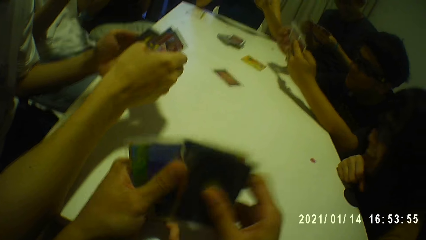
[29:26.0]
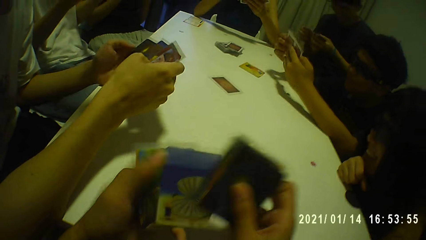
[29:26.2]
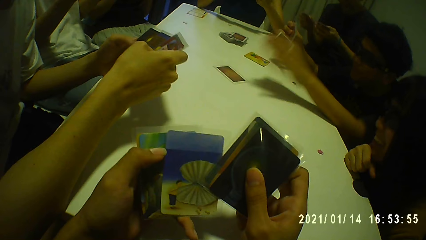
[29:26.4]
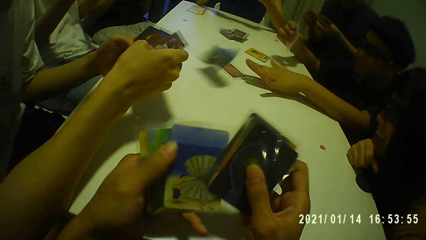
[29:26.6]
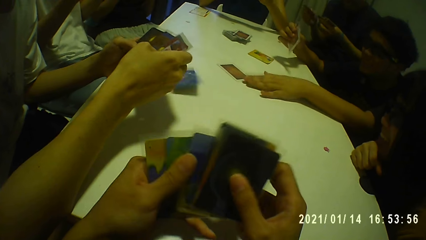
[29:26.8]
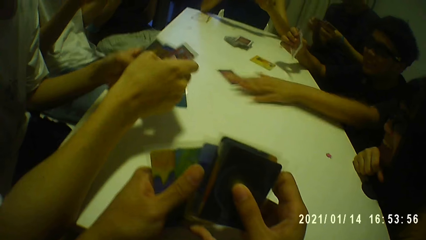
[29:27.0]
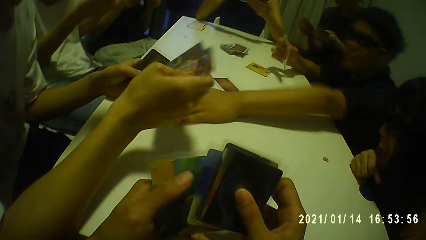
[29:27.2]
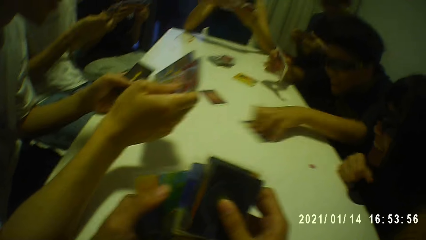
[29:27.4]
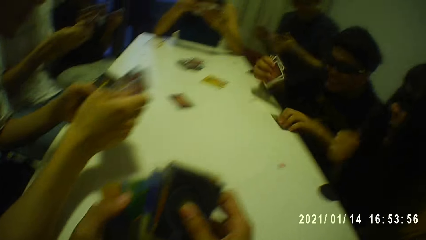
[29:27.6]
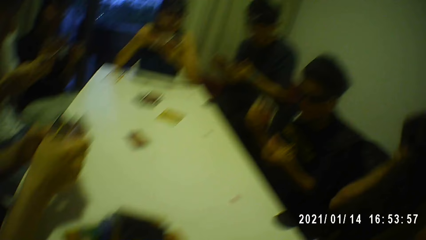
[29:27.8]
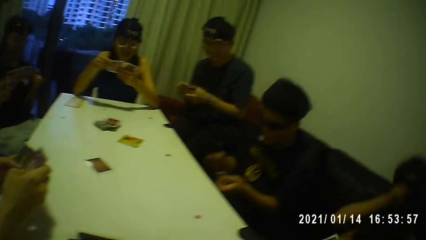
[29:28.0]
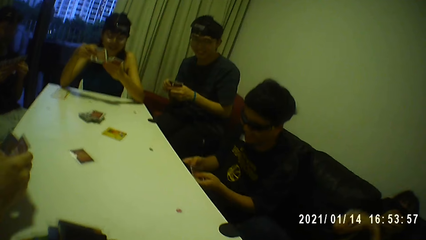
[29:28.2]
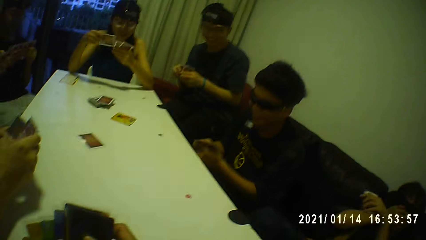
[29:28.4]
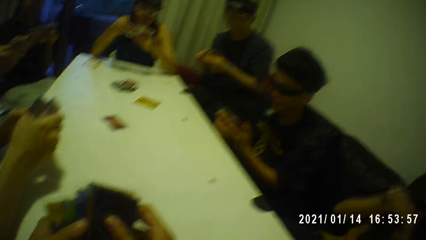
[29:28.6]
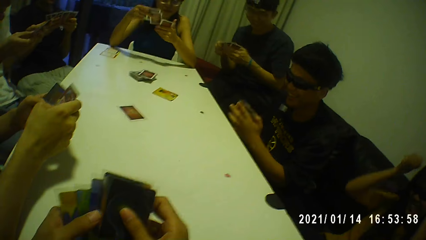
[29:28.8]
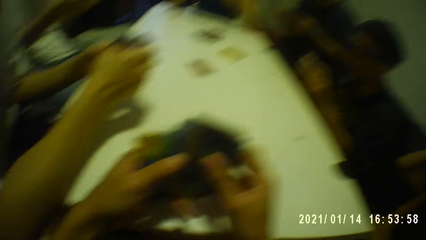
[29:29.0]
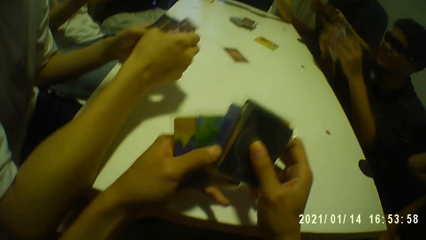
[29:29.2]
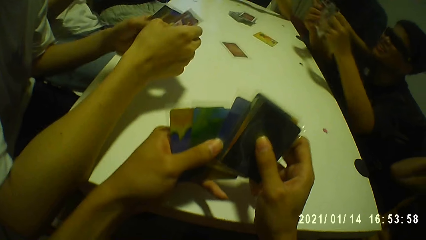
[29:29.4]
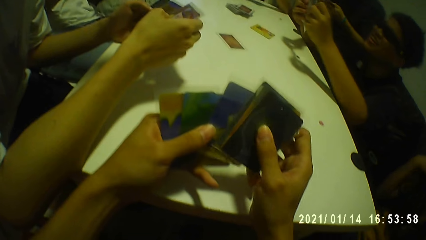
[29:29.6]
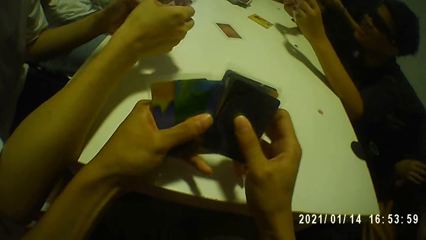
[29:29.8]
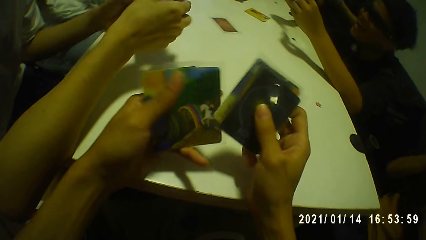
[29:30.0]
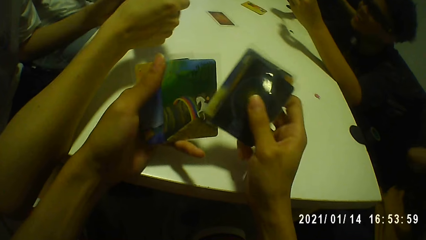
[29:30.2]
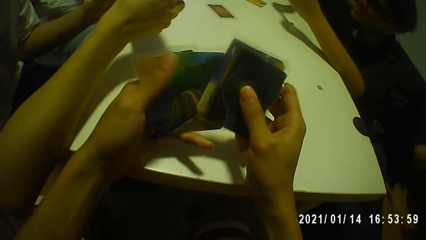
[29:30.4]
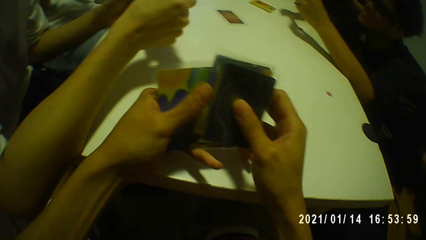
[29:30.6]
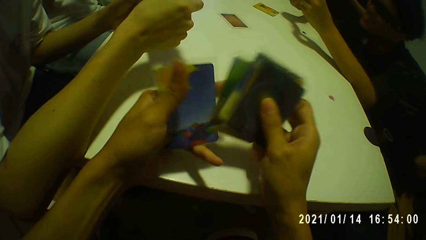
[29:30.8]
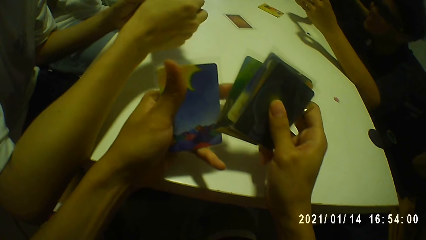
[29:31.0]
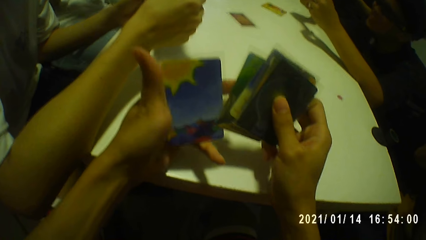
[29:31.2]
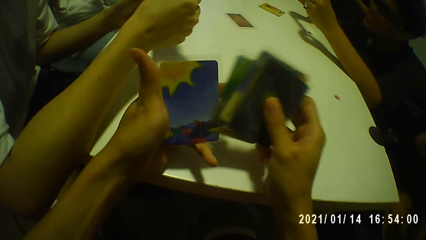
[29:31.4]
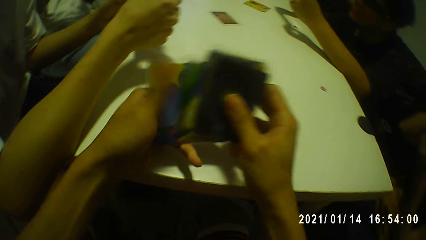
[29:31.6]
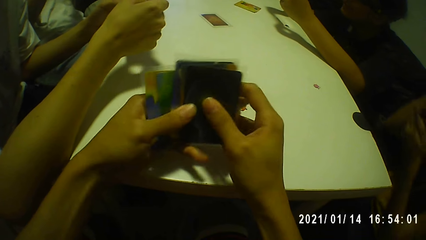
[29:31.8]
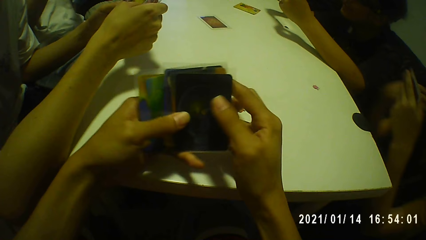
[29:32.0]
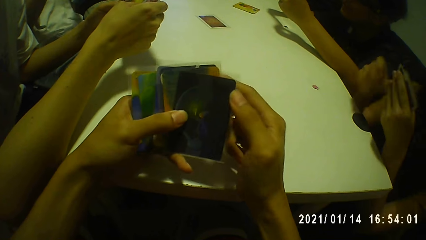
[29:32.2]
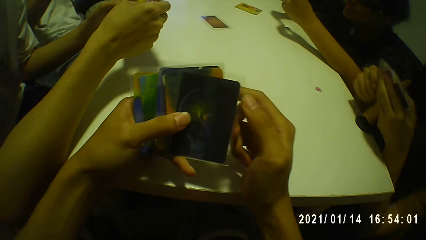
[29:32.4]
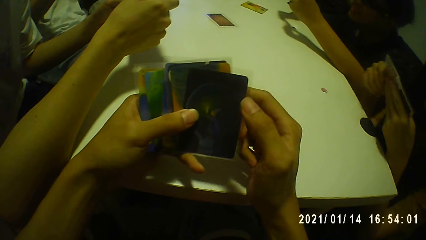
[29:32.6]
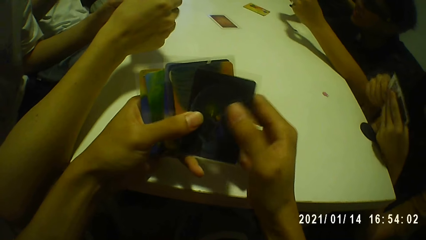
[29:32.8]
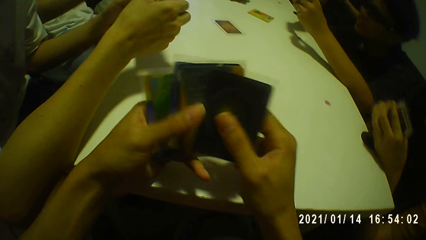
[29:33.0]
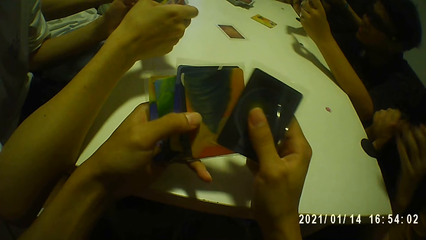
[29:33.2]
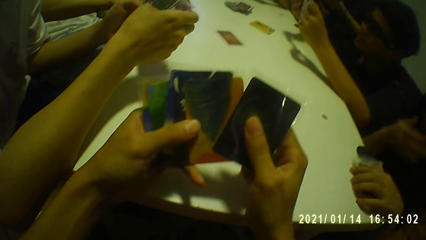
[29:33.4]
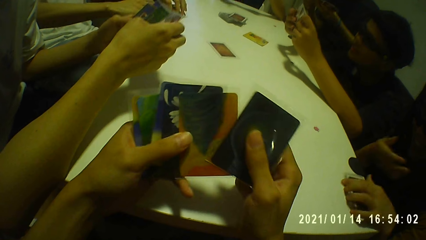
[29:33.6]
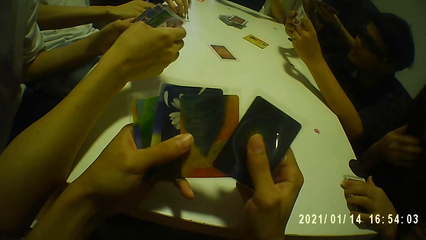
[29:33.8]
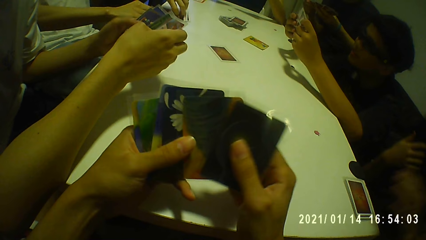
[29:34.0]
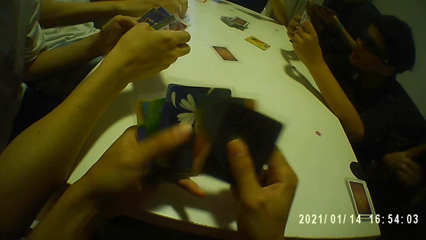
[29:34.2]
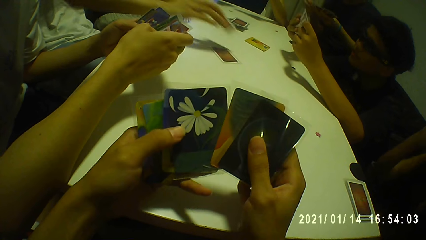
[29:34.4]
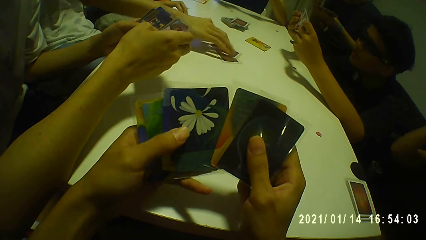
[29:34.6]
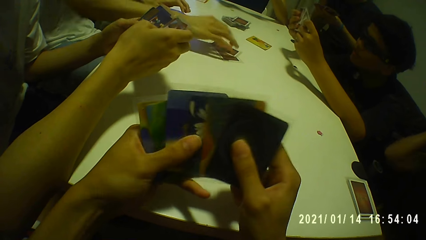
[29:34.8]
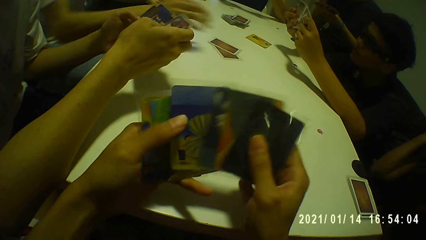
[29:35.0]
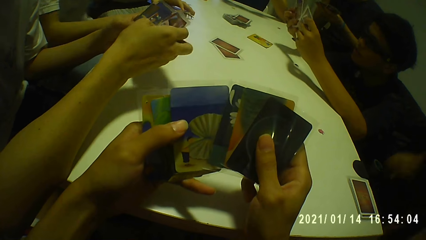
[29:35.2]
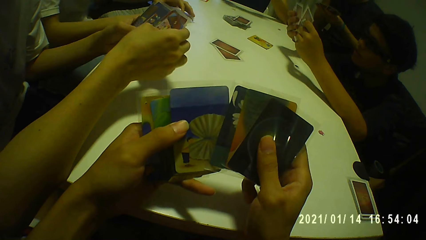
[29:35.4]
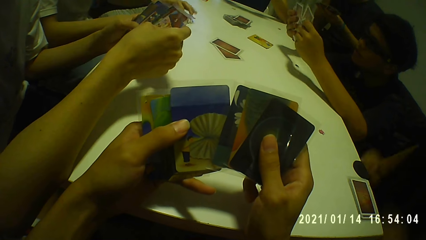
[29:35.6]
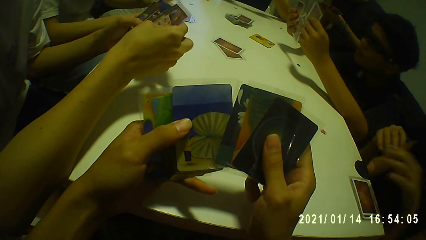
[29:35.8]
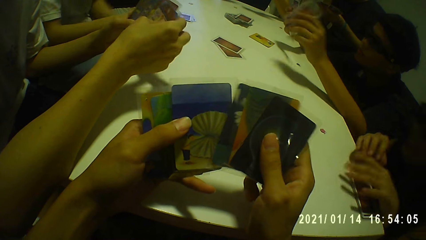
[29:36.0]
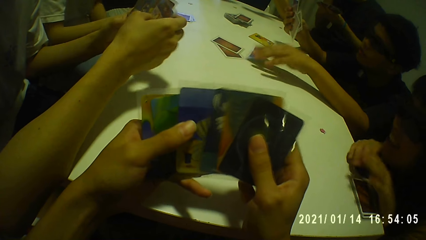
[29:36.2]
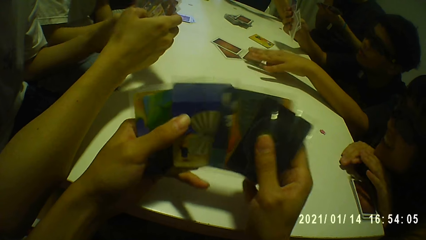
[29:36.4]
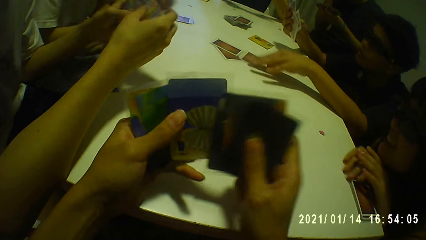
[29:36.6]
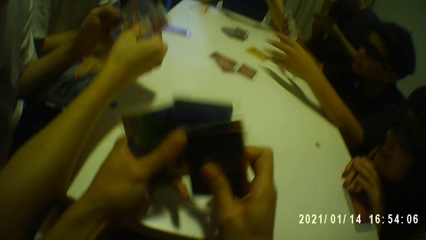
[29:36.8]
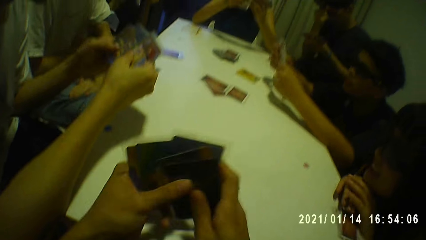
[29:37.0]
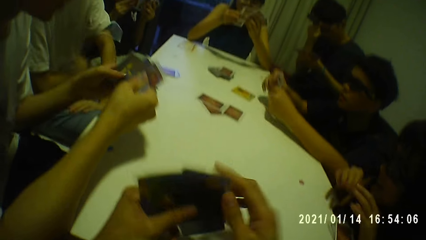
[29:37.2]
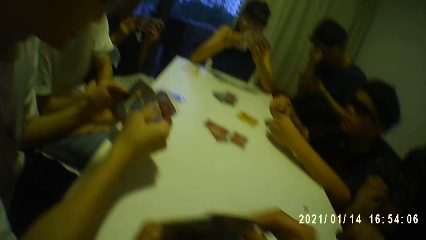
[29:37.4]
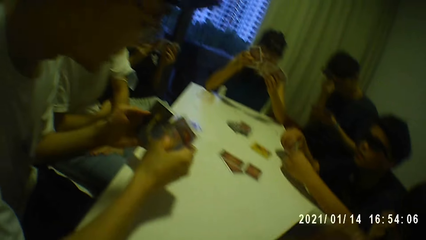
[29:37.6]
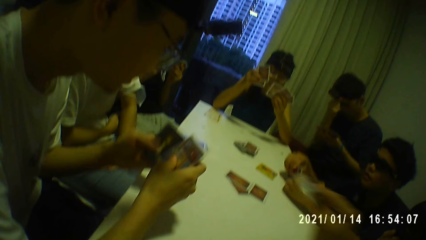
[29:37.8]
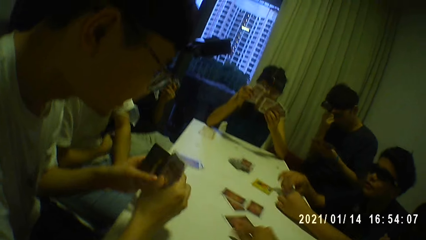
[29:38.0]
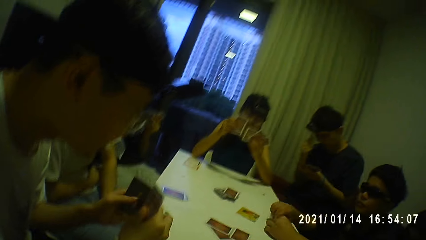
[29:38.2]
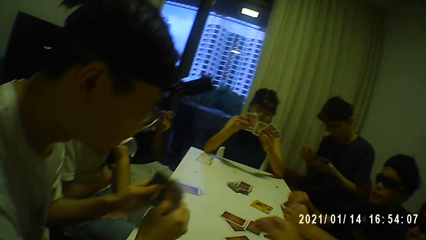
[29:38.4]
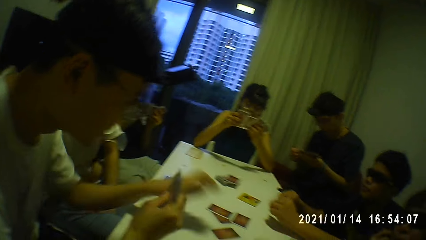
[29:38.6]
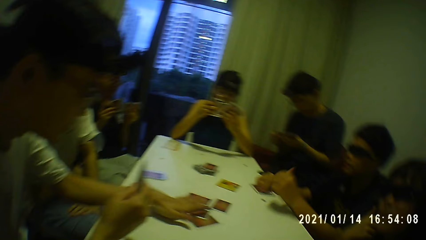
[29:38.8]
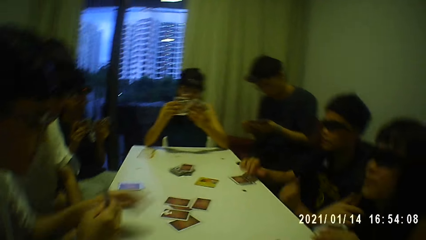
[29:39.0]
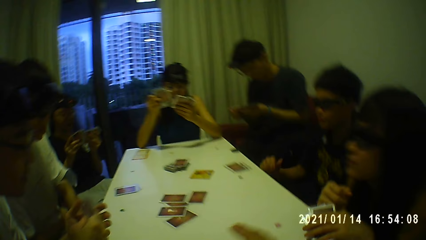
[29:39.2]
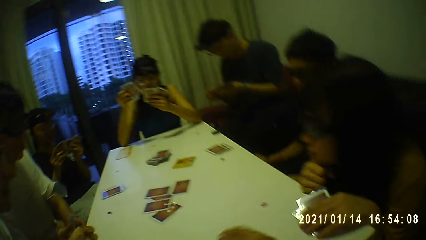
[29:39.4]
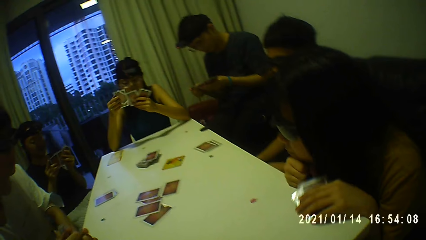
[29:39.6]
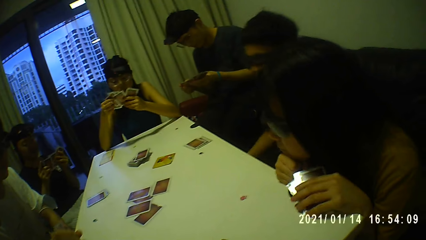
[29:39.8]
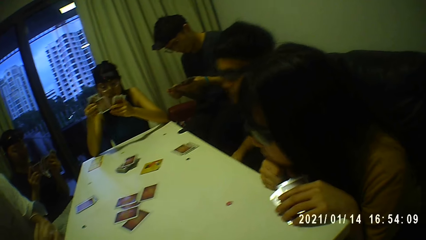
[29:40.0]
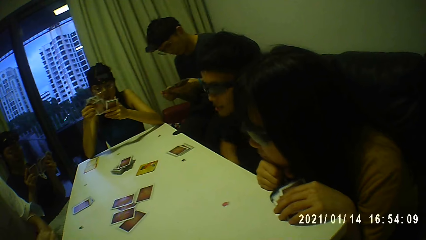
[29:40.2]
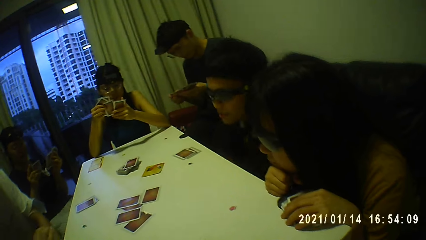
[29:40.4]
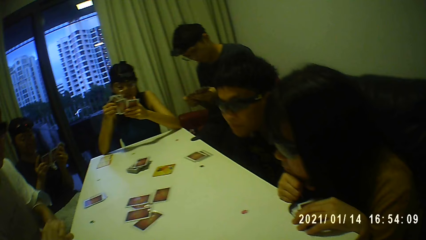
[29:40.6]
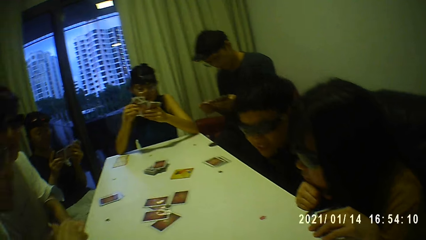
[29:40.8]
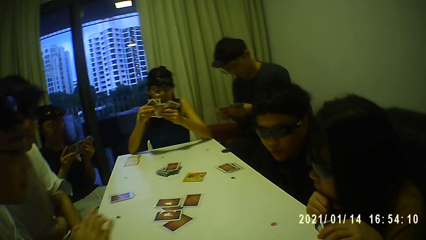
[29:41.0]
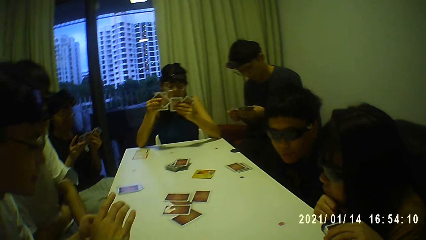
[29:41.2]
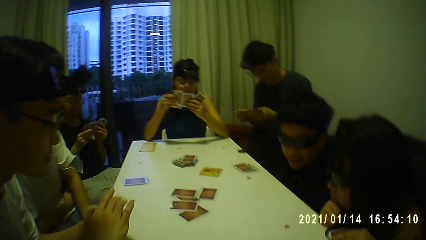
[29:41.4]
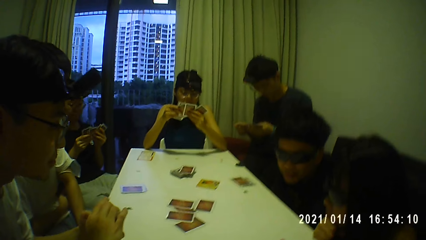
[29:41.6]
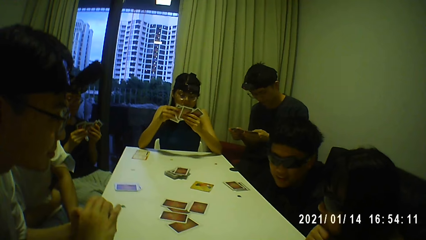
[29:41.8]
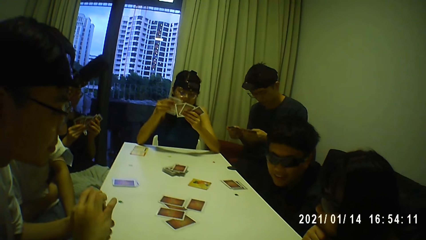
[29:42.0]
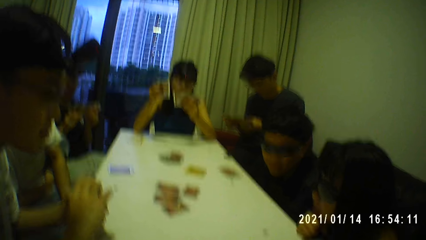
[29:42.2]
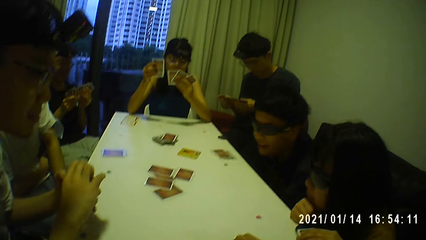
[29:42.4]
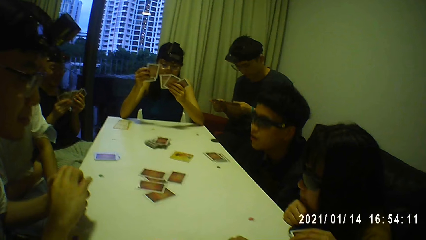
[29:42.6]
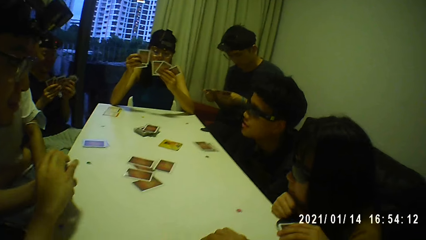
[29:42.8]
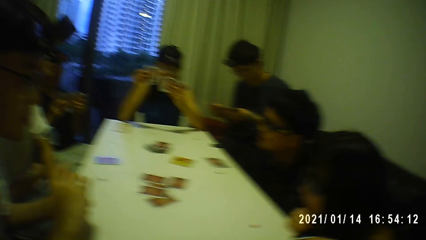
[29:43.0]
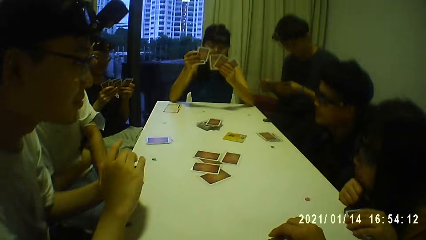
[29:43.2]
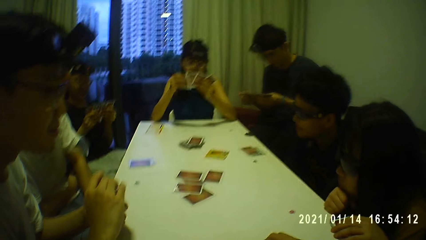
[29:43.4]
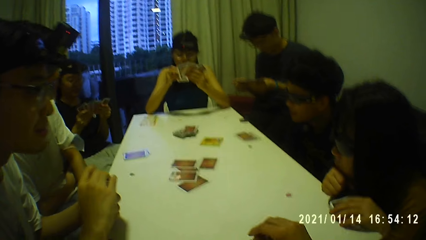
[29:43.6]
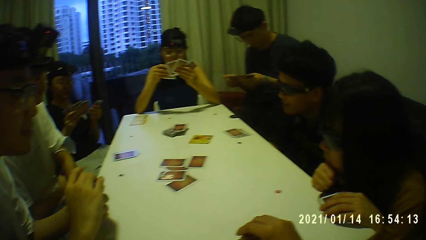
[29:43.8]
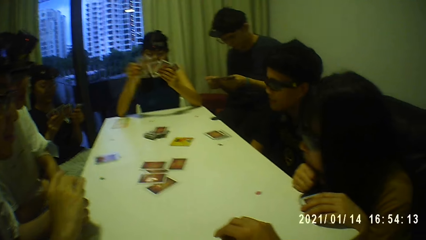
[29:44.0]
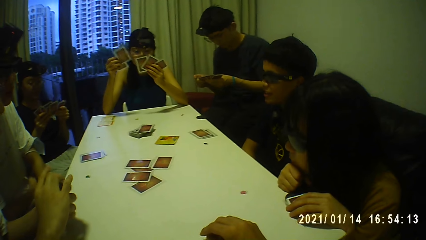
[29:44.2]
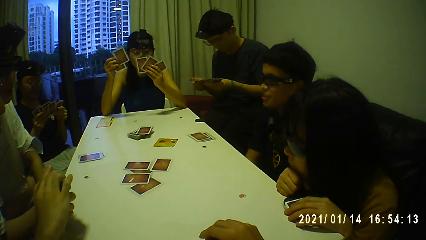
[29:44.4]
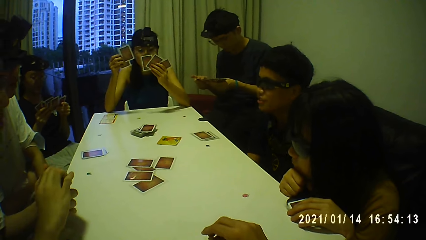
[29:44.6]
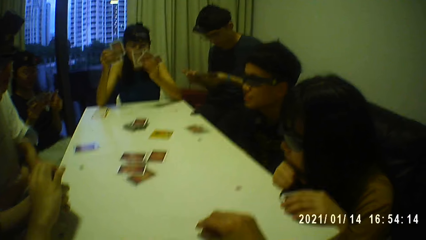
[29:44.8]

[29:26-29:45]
The boy drops another card on the table with his left hand and grabs the card on the table with his left hand. The camera wearer arranges cards in hand. He searches through the cards in his left hand with his right hand. A man plays another card on the table with his right hand. The boy plays another card on the table with his left hand. A person puts a card on the table. The camera wearer interacts with the group of people.
